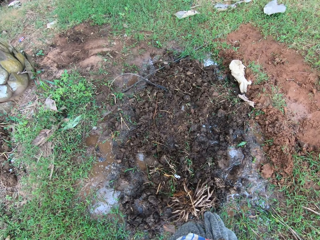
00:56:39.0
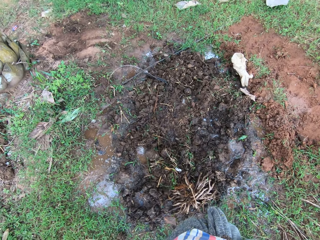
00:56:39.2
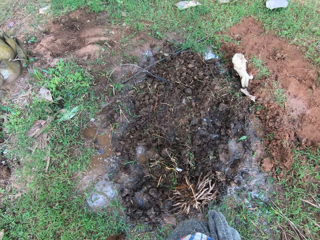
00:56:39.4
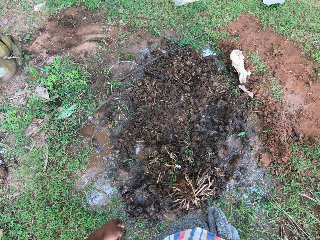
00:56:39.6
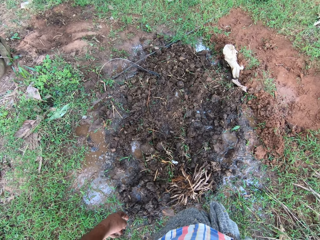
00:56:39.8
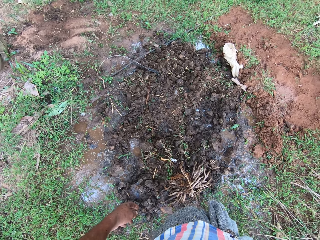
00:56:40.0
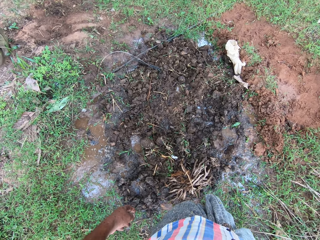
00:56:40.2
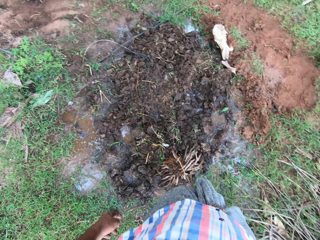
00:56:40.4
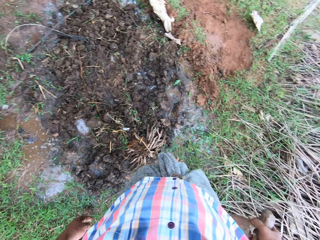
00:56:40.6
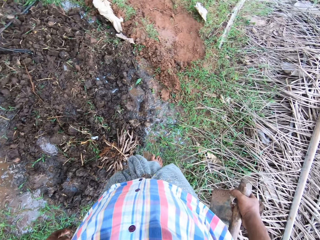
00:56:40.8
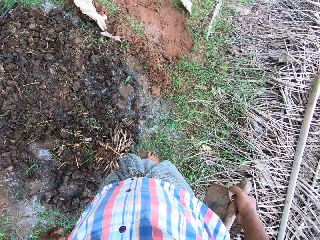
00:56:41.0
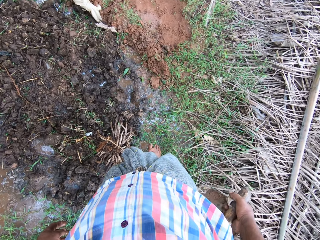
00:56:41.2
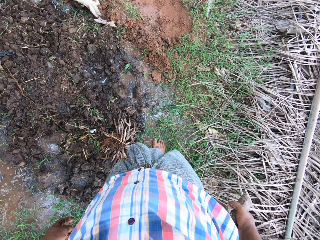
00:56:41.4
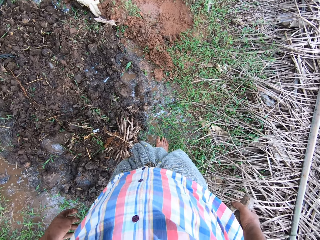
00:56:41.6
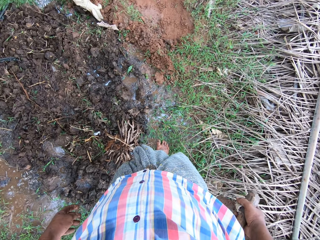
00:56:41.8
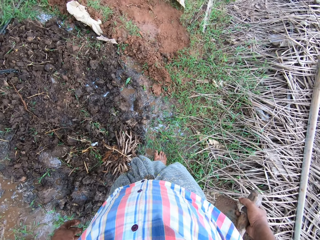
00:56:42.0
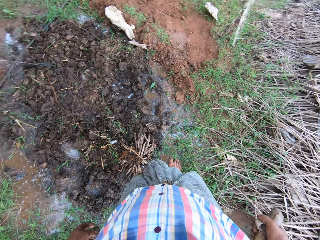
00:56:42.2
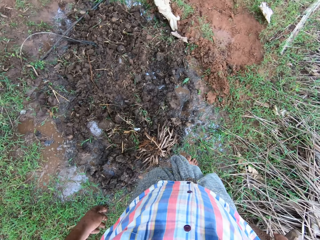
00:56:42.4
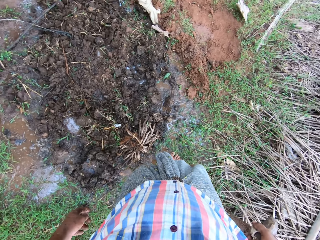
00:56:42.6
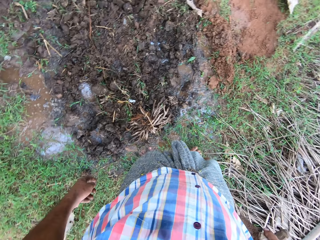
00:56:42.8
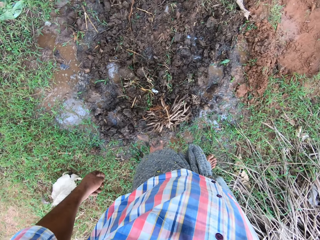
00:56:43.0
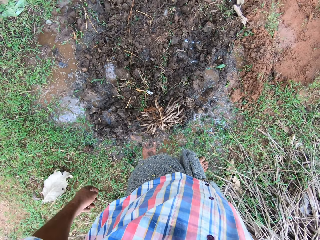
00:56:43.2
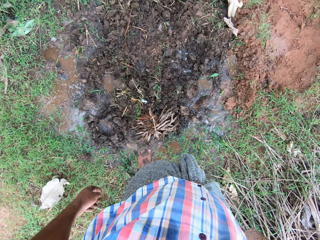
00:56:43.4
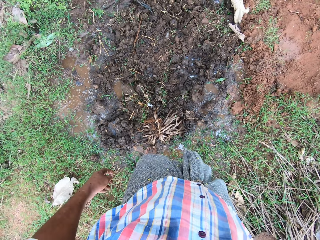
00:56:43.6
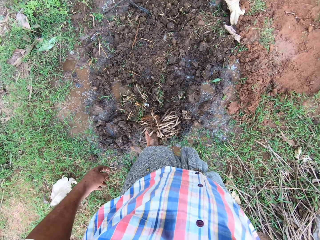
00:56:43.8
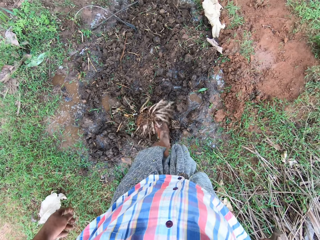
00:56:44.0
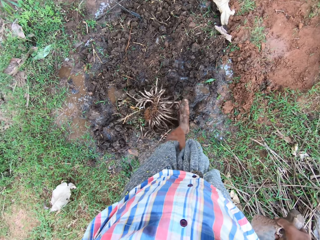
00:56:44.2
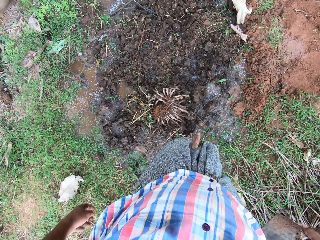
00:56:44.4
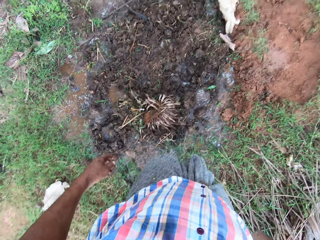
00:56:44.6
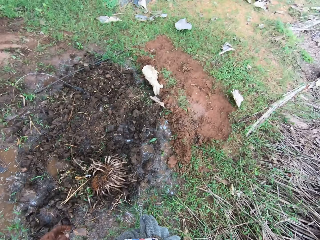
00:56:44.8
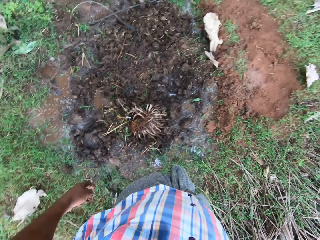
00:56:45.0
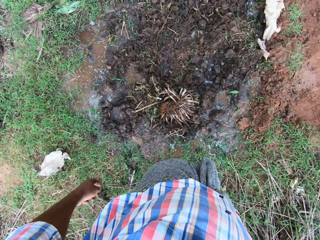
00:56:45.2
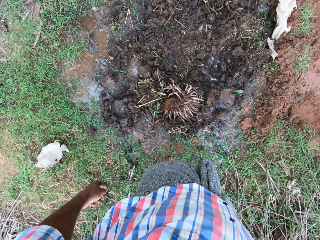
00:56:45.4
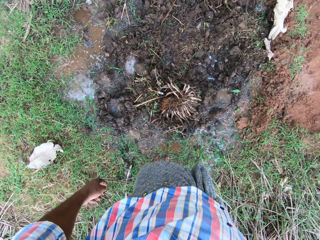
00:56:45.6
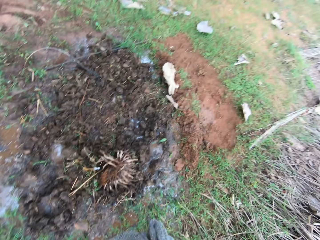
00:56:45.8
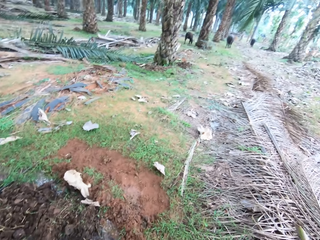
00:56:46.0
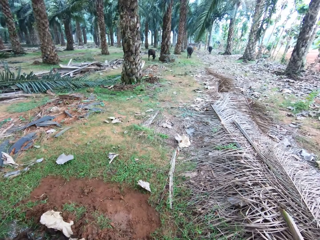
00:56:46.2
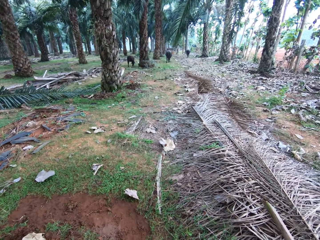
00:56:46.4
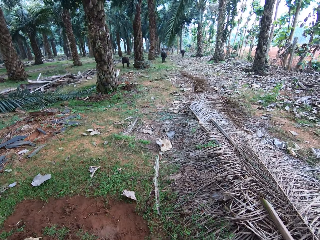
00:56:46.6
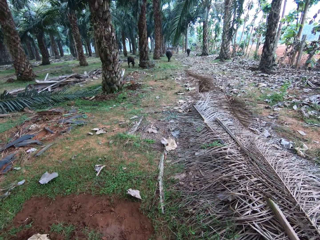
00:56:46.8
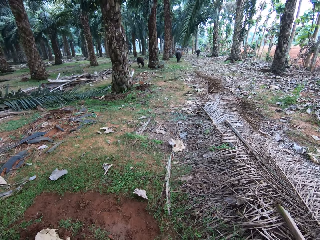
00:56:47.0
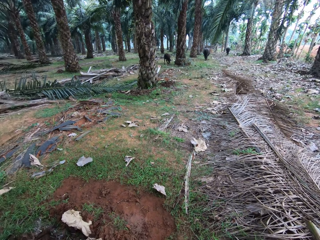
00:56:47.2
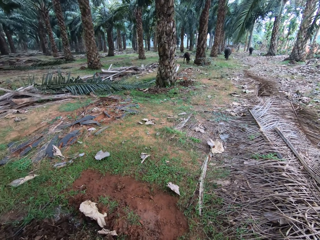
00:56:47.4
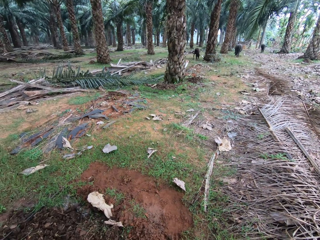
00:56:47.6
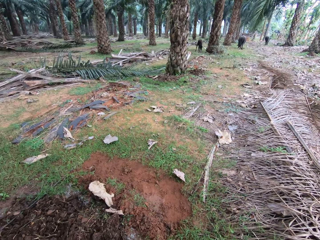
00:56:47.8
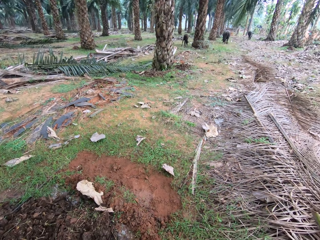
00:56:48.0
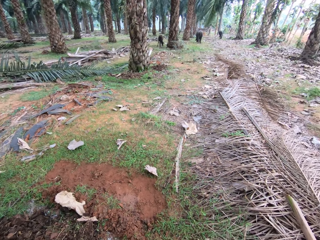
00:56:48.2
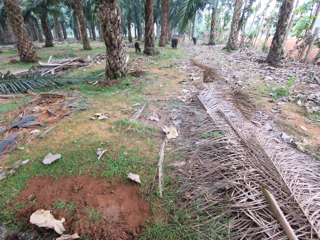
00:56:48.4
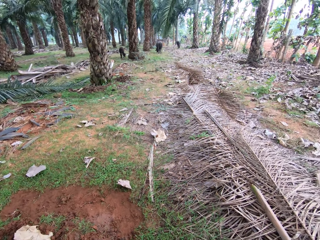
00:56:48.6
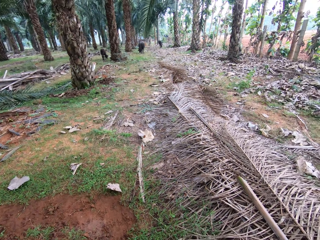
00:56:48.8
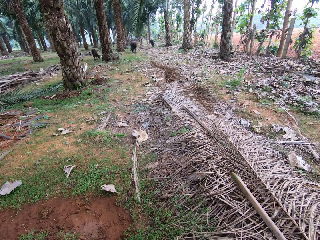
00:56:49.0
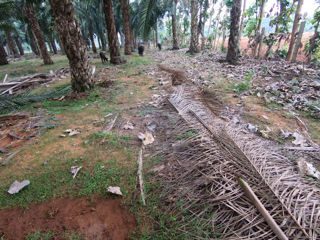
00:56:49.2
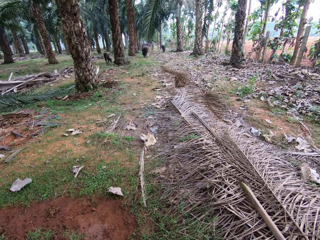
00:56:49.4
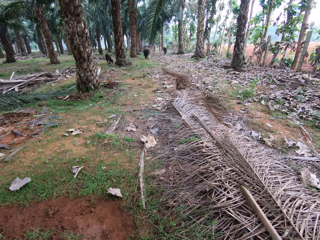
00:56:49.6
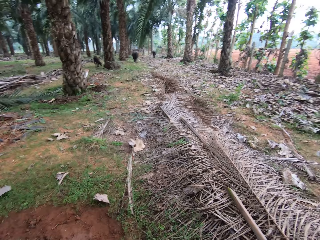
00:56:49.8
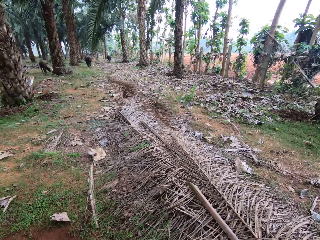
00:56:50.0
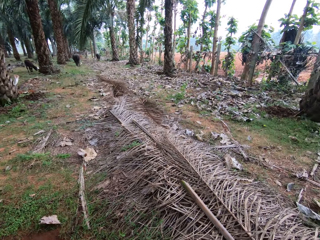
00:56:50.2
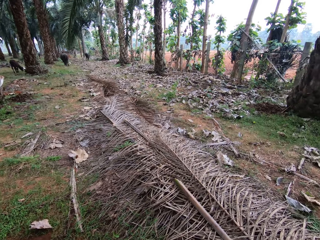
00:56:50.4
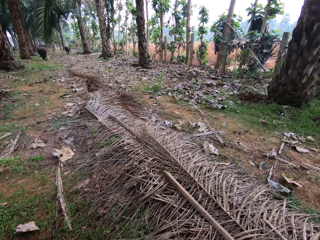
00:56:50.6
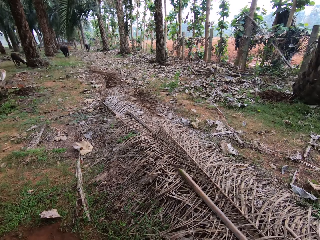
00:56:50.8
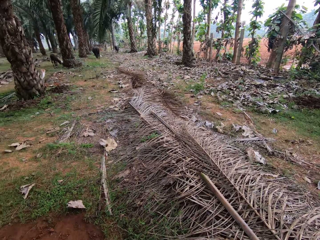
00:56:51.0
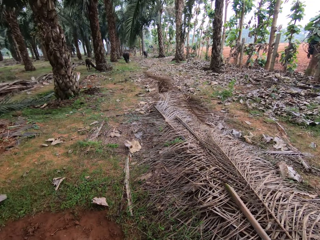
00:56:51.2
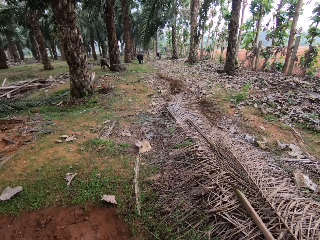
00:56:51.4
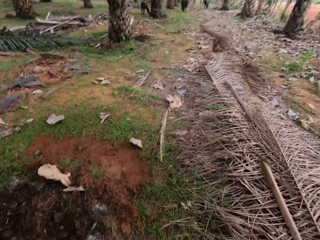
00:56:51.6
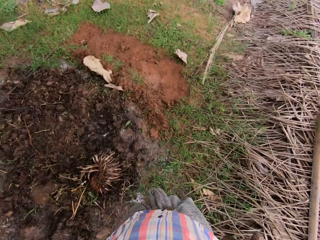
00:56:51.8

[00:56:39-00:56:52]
The camera wearer converses.

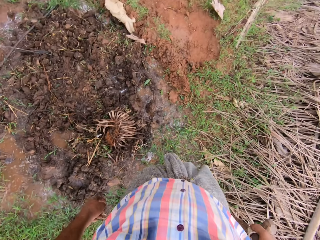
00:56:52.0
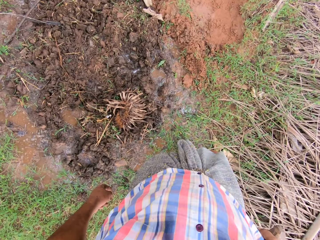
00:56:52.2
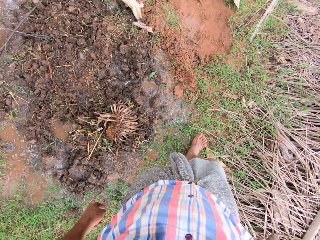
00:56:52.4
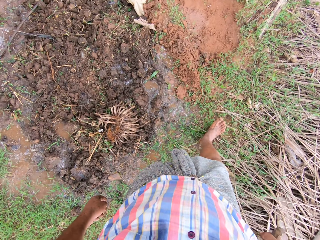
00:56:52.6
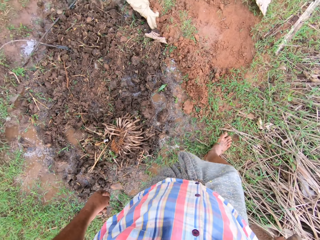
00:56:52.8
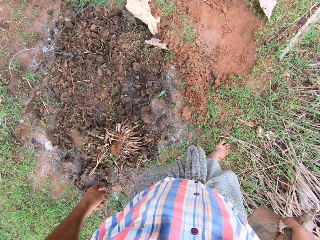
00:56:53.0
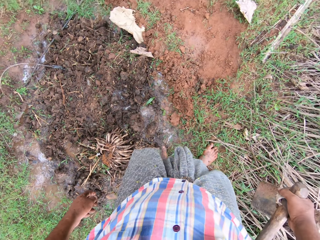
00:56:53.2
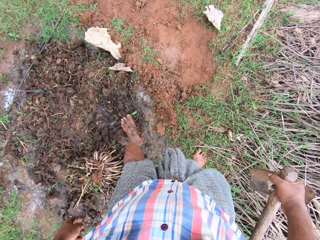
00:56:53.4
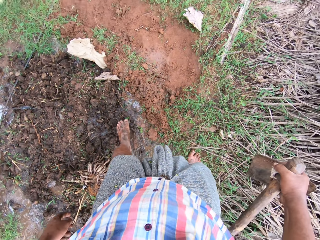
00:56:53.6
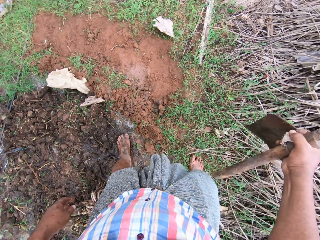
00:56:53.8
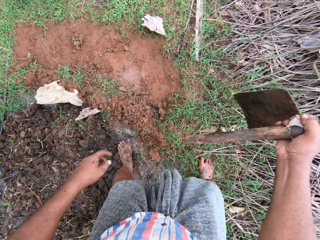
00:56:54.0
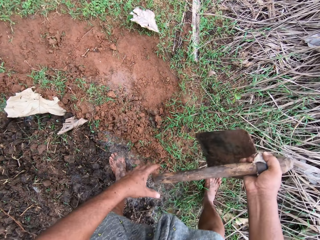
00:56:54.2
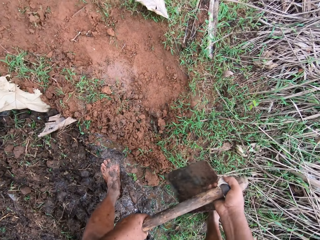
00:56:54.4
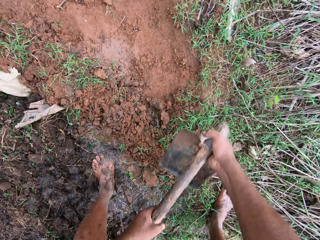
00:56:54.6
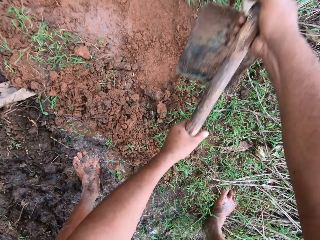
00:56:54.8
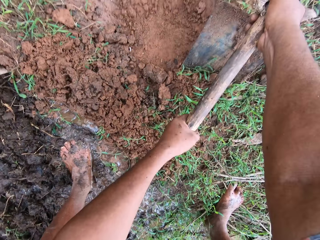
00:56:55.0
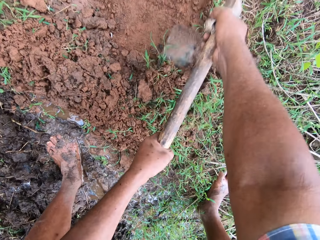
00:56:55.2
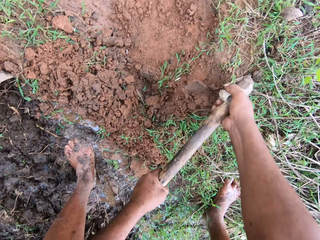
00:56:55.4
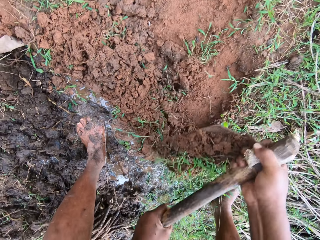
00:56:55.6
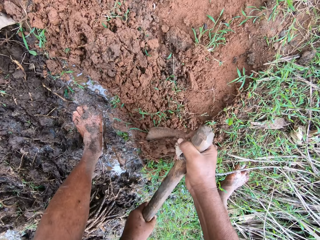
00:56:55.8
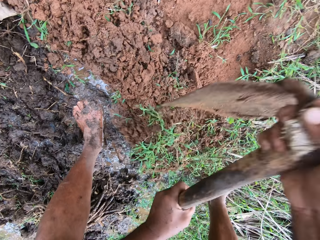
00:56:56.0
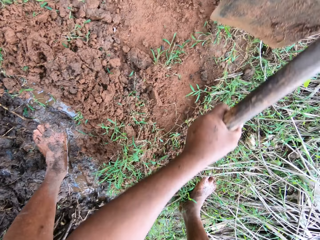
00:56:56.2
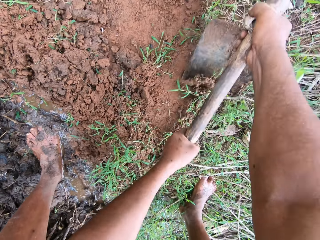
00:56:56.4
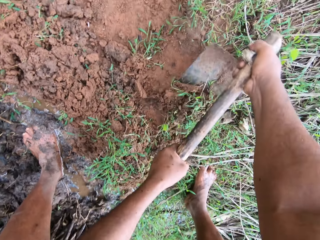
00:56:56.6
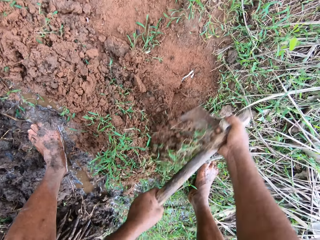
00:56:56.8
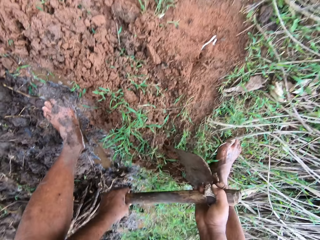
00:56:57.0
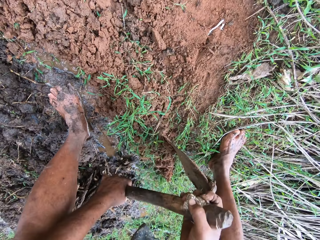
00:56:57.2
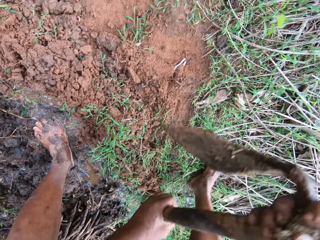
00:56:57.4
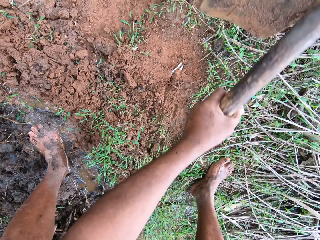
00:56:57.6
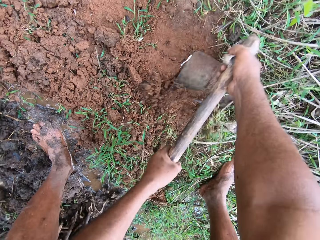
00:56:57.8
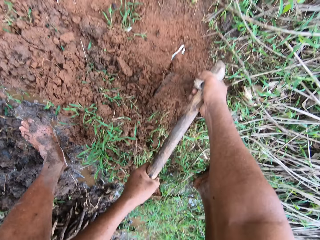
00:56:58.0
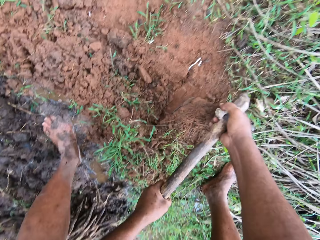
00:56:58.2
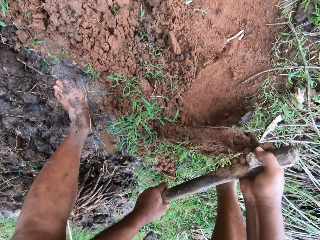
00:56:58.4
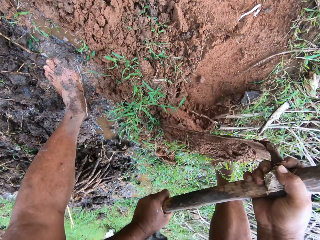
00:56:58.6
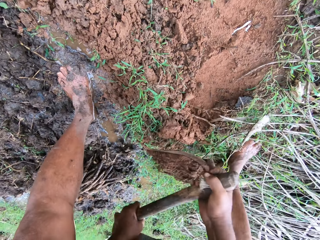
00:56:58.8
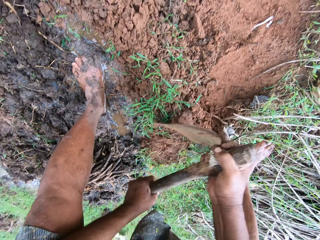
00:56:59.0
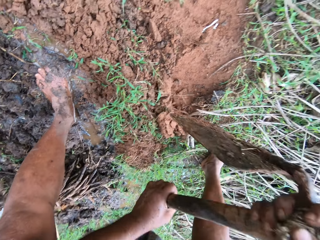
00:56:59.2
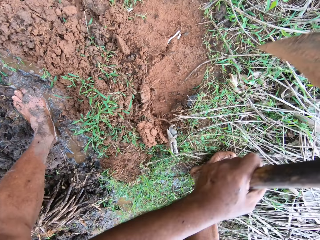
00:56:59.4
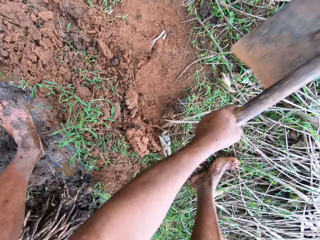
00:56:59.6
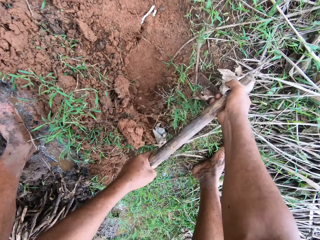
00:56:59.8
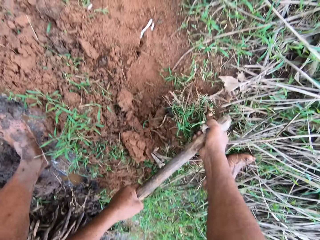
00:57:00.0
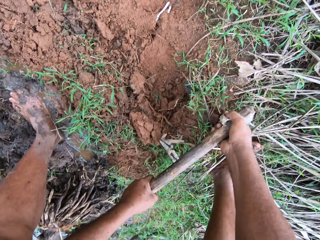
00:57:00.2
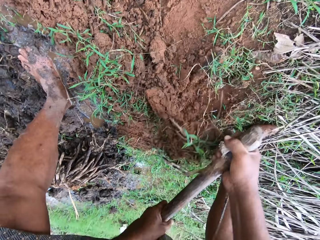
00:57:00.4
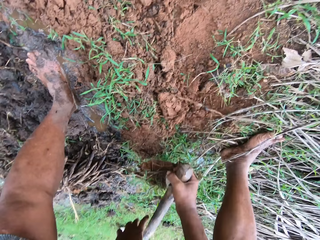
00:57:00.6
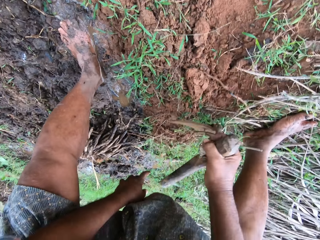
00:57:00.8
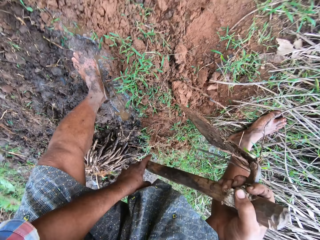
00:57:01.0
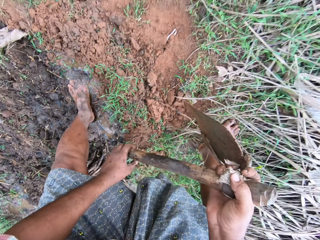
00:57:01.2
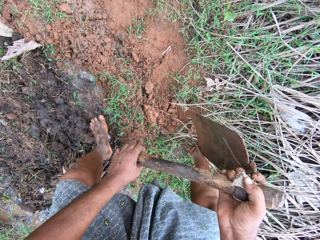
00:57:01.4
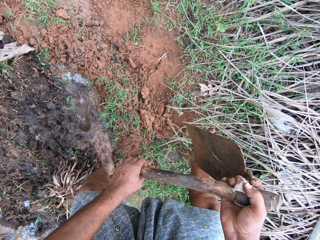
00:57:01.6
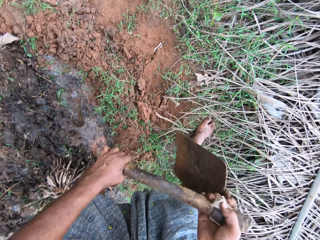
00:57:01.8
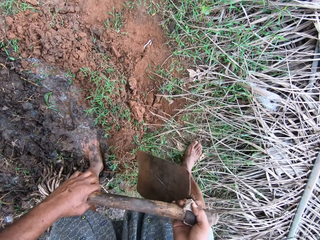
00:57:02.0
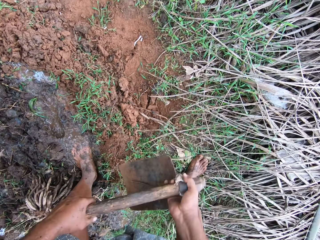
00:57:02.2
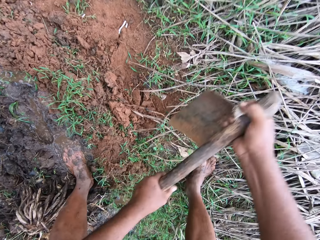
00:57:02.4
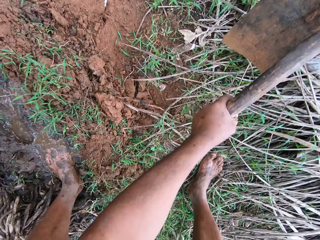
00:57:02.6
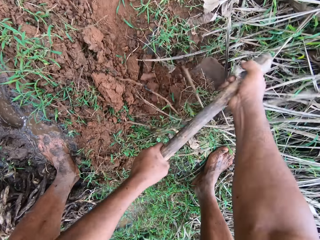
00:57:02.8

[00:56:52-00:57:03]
The camera wearer digs with a hoe. They clear the sand on the ground with the hoe. They move back.
